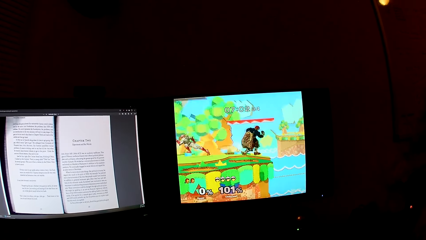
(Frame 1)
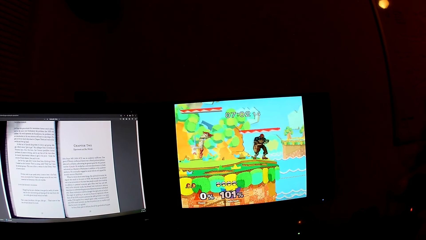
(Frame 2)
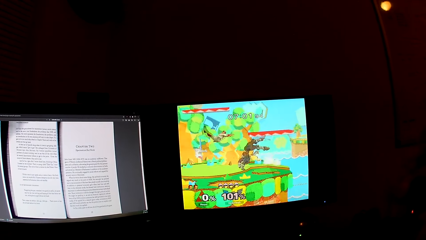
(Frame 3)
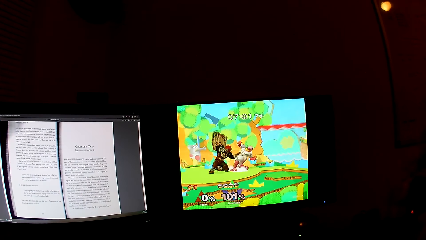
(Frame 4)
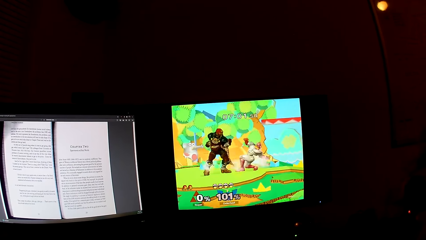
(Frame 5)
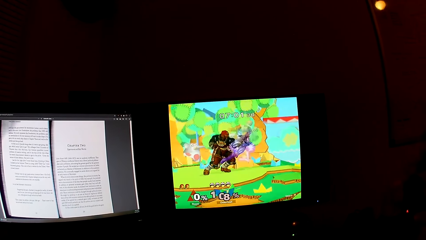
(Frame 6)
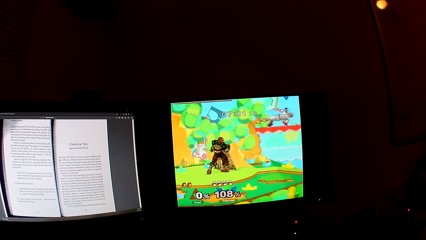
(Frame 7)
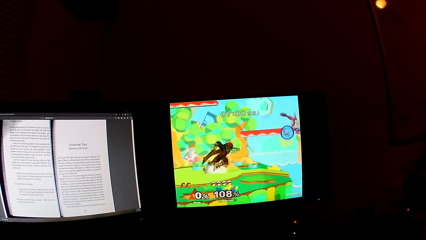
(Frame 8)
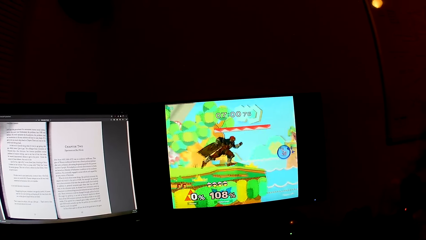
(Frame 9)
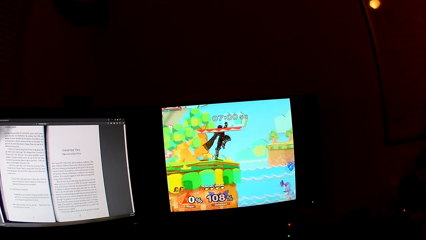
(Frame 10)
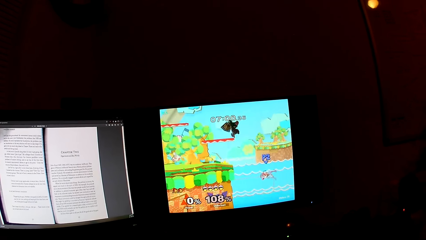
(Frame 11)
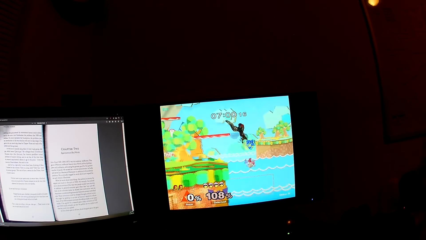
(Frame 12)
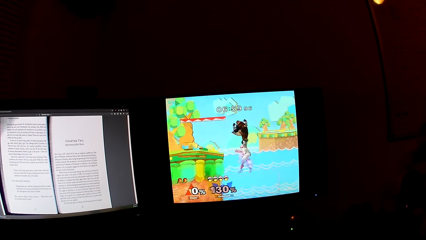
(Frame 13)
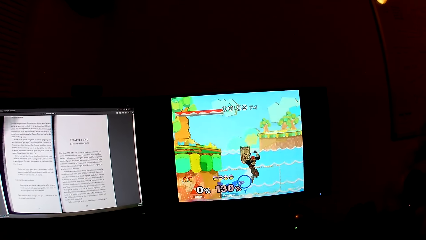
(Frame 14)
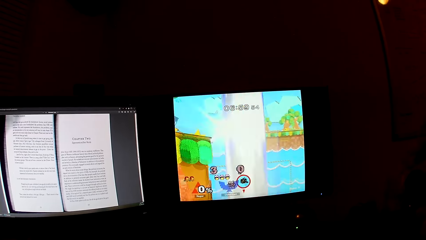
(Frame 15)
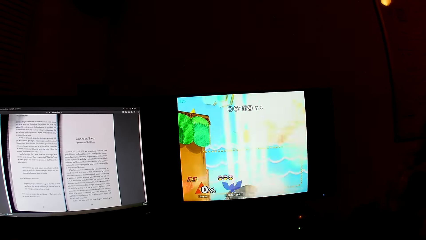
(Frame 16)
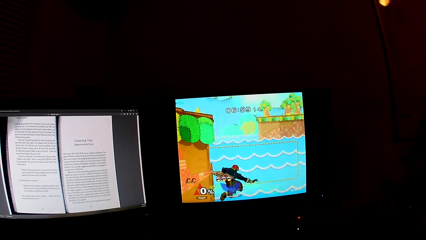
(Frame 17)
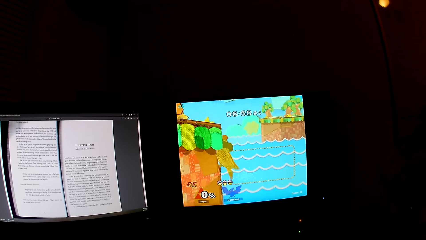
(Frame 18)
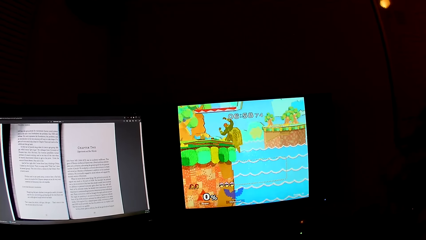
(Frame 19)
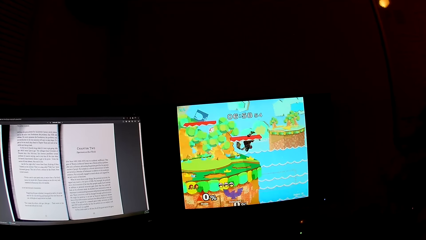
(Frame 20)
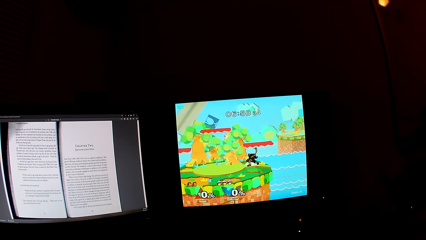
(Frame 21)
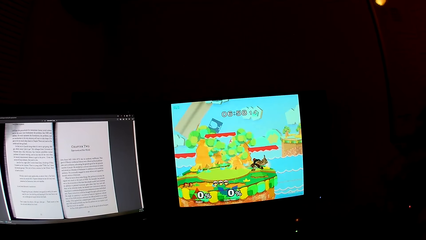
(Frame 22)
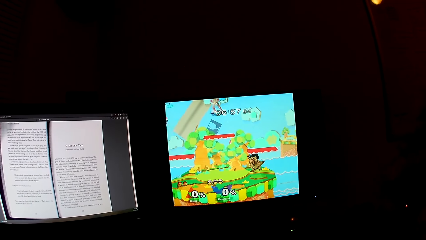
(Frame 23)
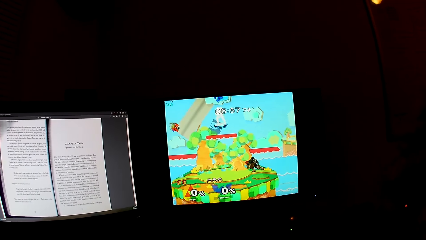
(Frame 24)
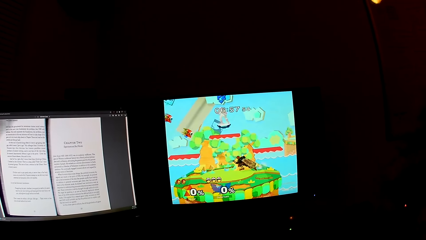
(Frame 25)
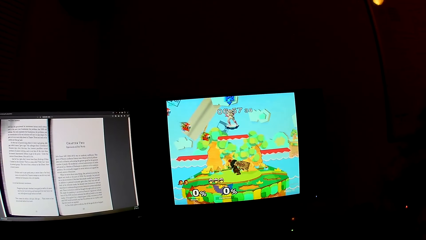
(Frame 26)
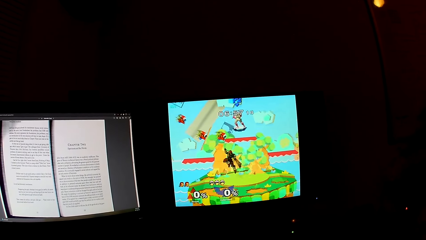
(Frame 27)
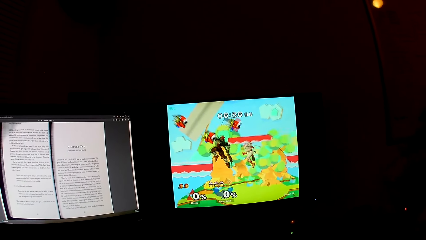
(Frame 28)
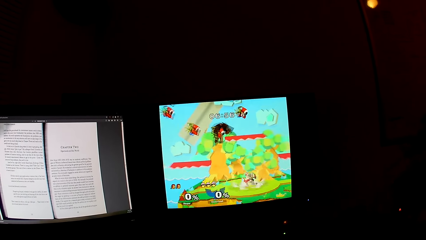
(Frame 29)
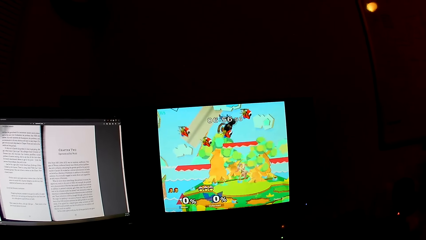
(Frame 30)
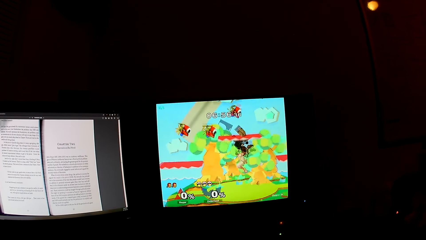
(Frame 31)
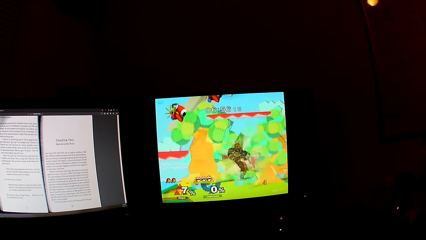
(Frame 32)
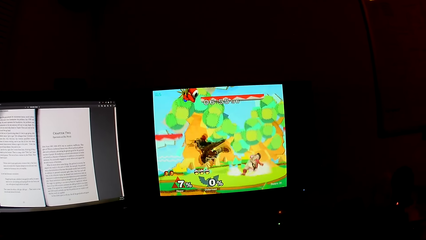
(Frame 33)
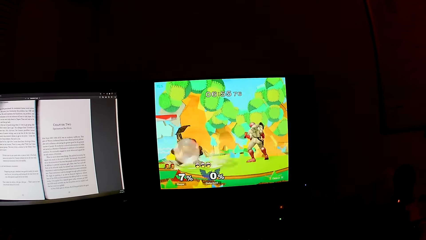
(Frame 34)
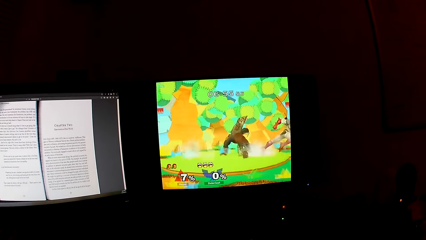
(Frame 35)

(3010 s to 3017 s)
The camera wearer looks at the computers.

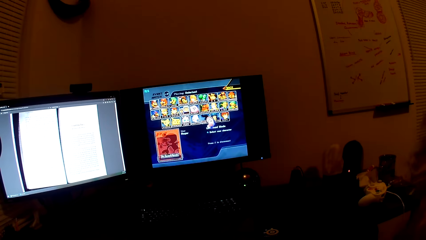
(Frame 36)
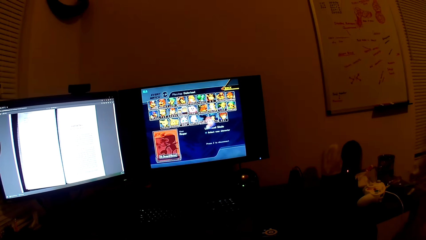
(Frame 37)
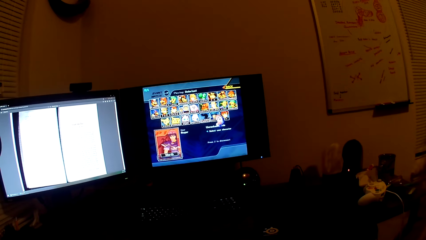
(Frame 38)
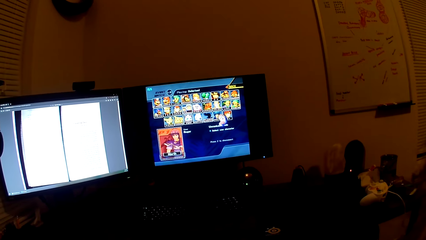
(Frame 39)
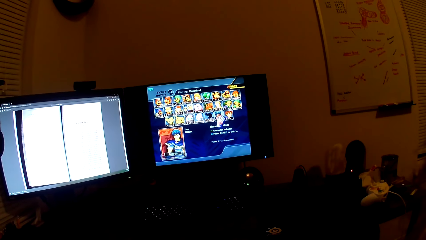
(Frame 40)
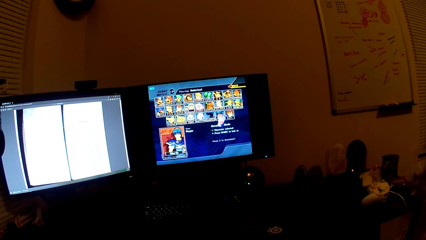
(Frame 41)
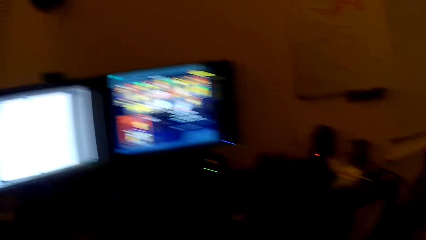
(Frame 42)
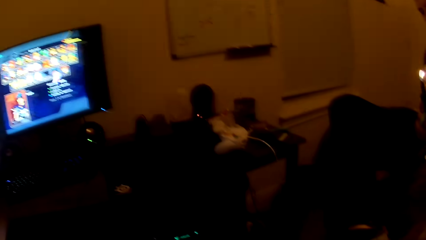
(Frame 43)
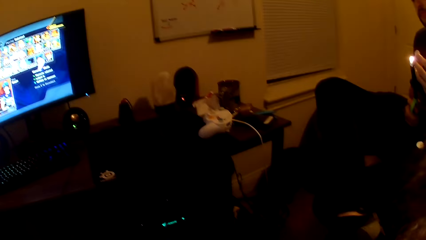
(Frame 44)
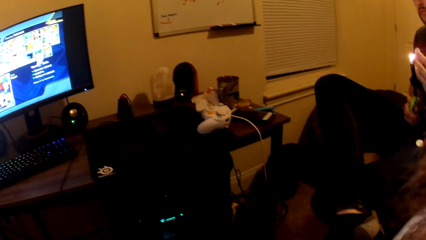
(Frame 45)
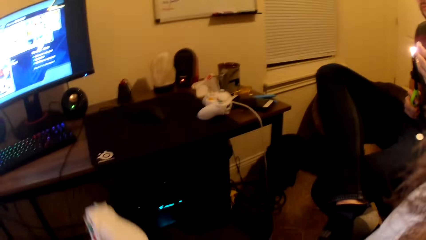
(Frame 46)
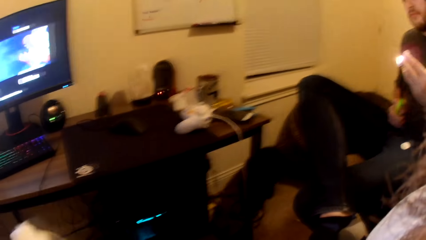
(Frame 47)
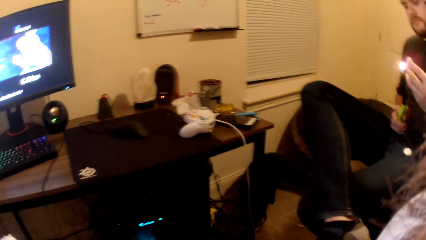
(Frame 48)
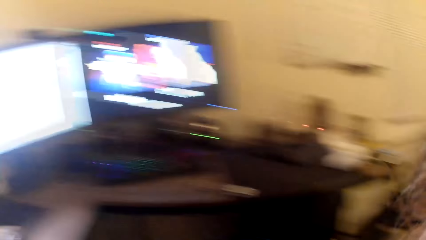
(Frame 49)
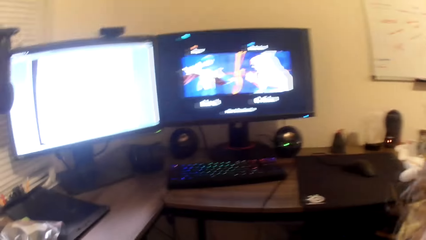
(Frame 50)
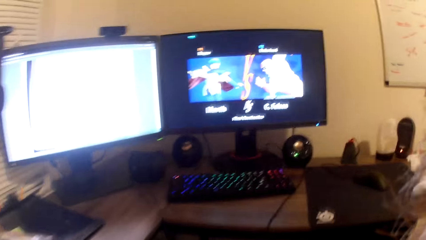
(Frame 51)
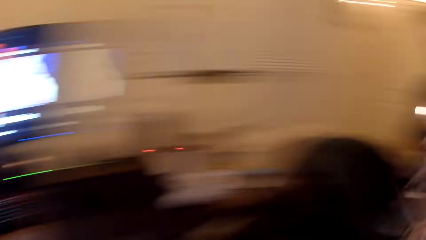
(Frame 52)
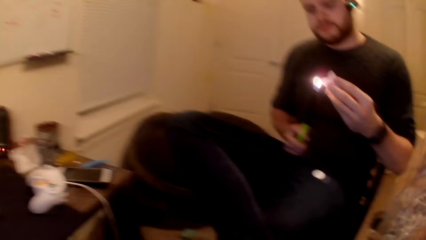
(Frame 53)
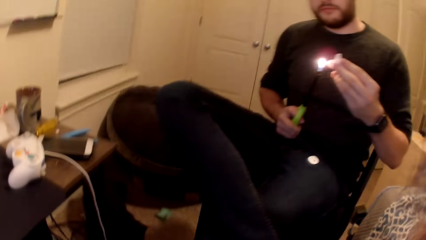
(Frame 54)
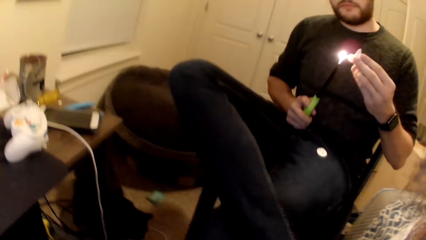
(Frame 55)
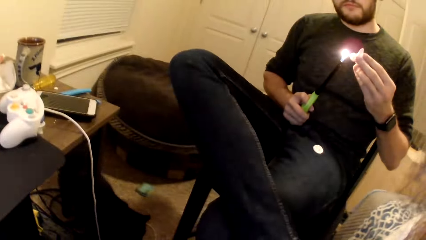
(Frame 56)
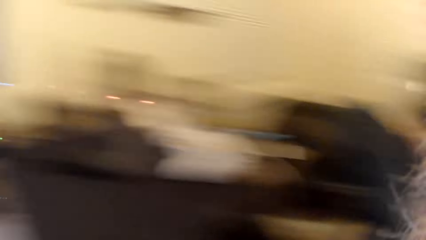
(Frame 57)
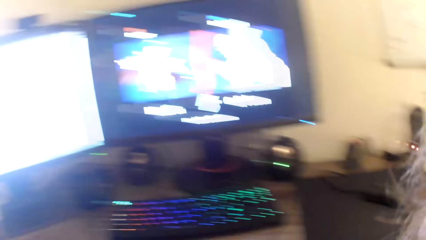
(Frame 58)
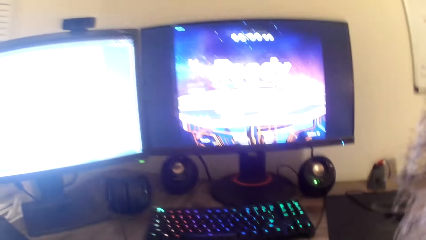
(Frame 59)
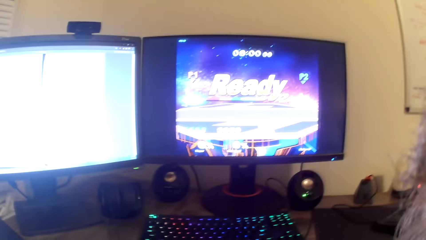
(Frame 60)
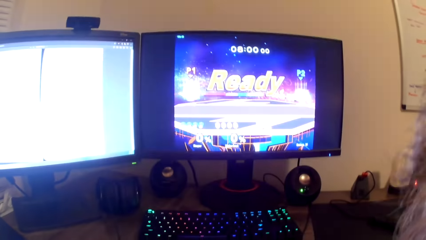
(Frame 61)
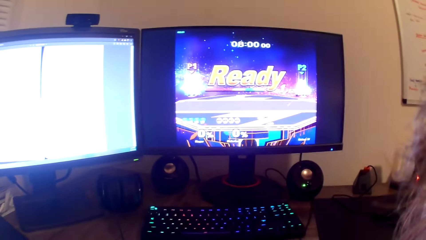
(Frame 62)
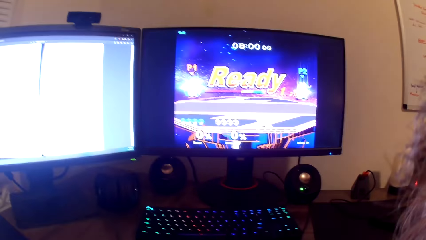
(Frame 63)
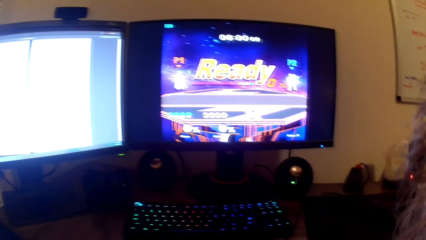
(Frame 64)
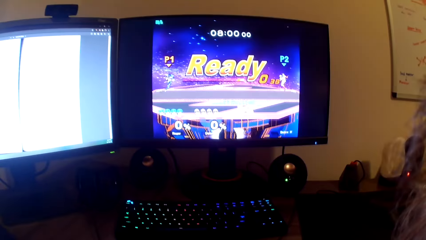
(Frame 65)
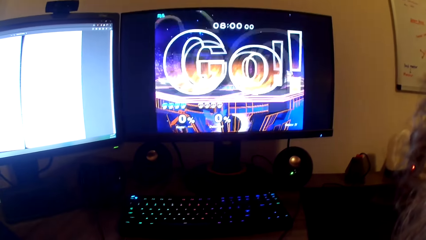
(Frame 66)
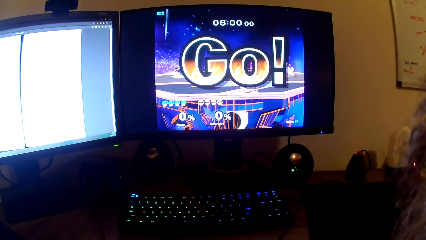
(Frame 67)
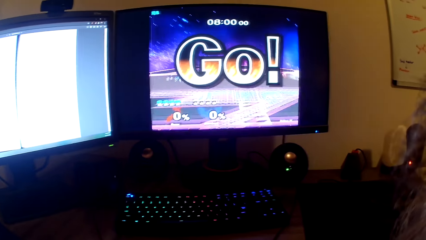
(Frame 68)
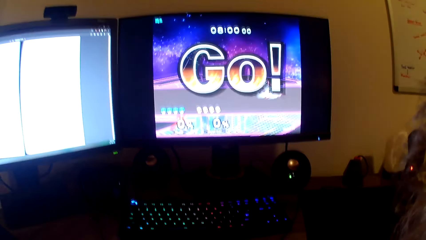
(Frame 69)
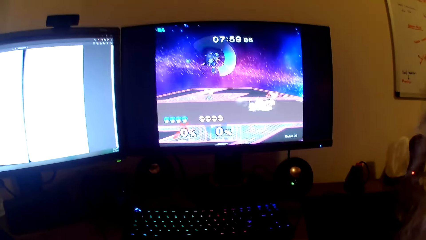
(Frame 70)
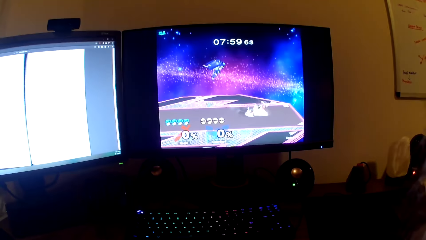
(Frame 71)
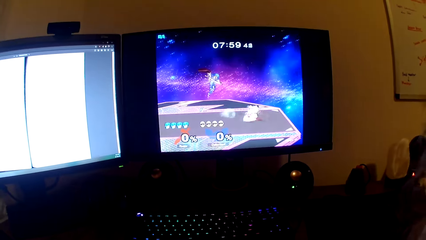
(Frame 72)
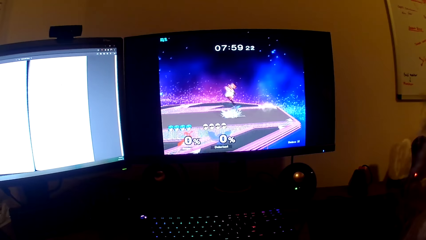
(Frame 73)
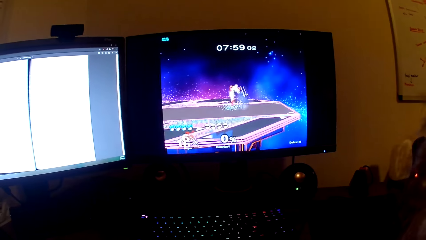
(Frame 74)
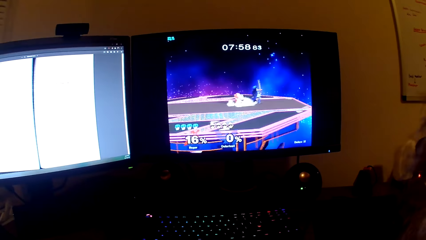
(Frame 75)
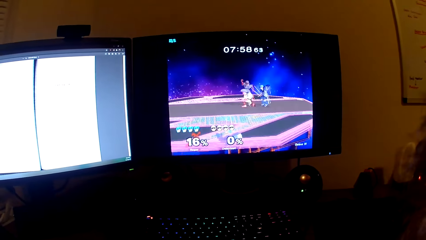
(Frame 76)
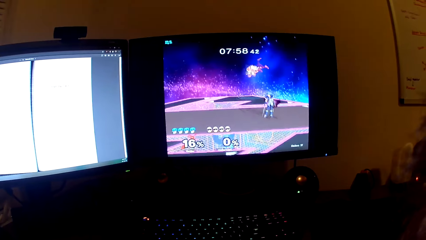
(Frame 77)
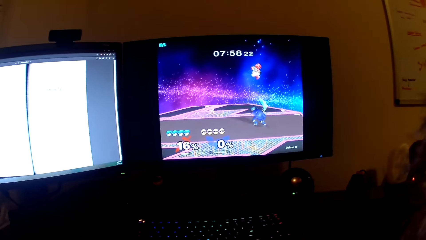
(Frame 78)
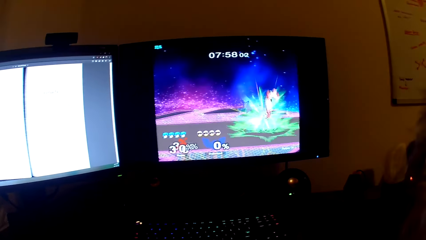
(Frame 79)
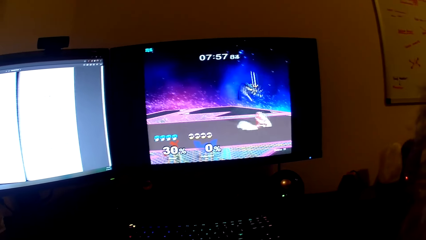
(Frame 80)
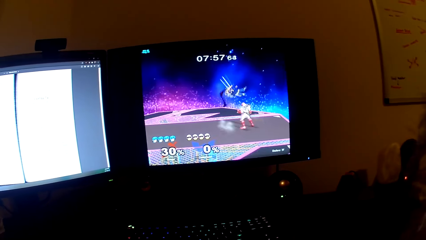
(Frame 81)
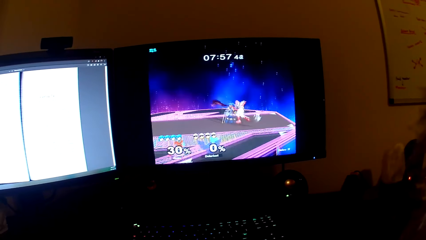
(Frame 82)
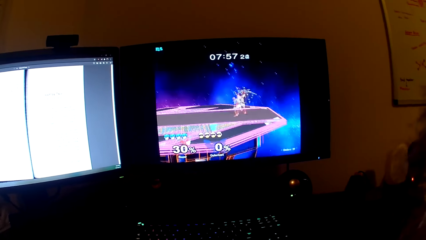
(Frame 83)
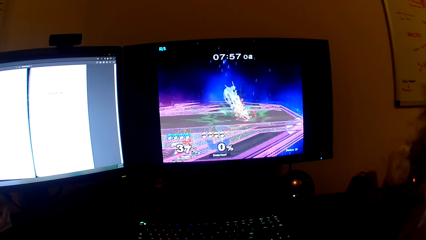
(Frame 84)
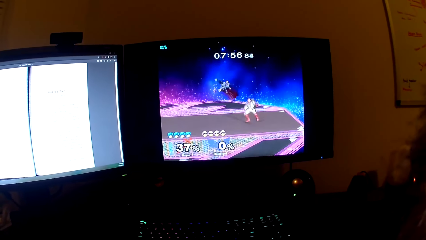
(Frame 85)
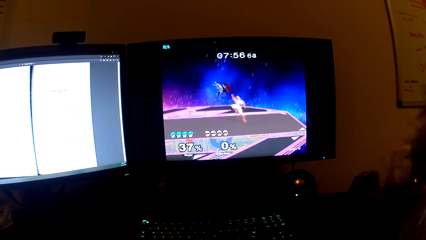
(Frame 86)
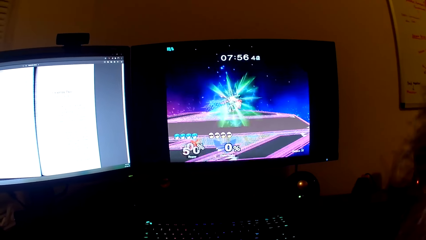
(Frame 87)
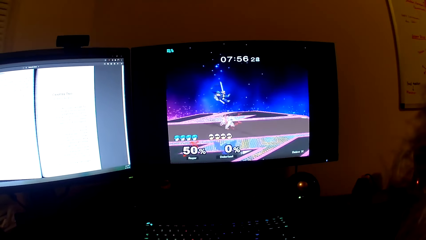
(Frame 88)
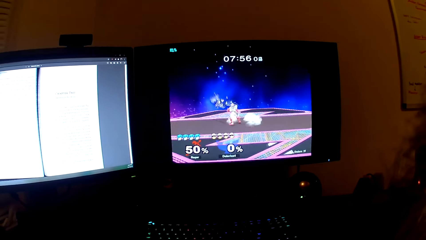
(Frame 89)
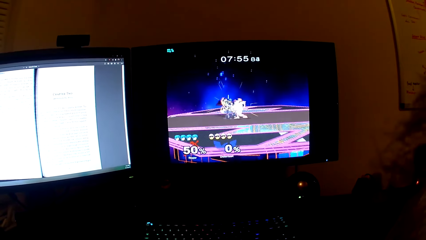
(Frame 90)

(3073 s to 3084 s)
The camera wearer looks at a man. The man sits next to the camera wearer. The camera wearer looks at the computer. They look at the man. The man burns the white duck toy using a candle lighter. The camera wearer looks at the computer.
